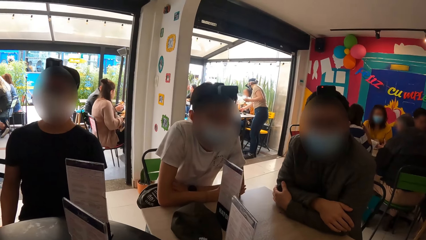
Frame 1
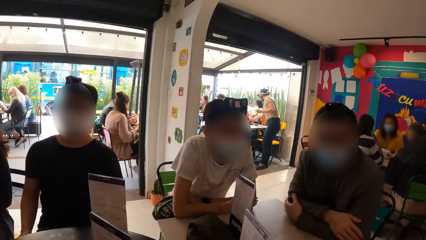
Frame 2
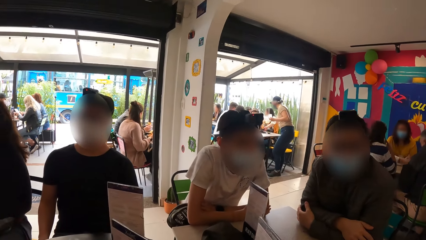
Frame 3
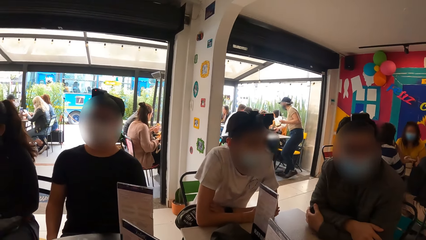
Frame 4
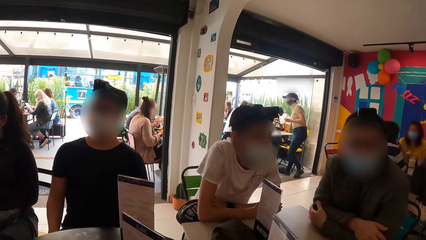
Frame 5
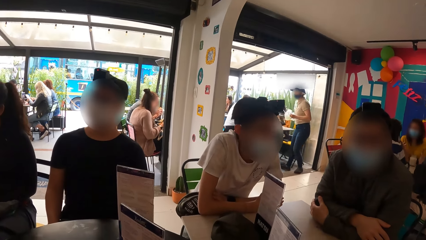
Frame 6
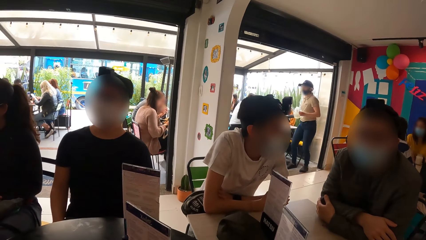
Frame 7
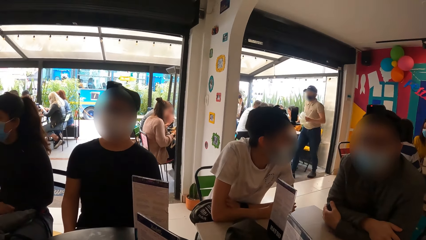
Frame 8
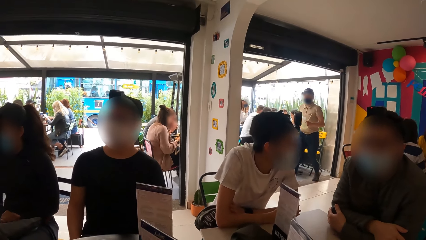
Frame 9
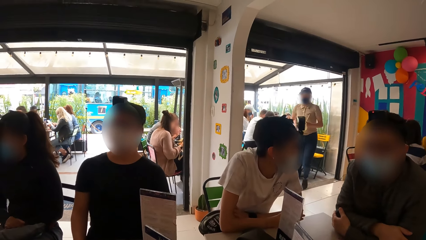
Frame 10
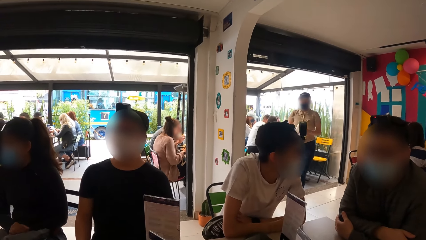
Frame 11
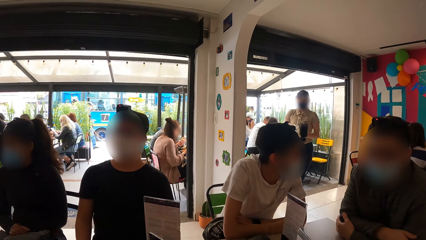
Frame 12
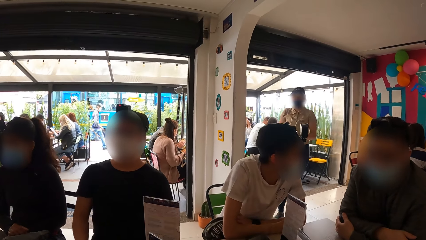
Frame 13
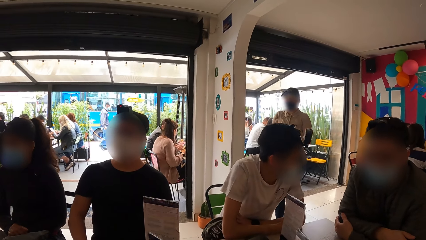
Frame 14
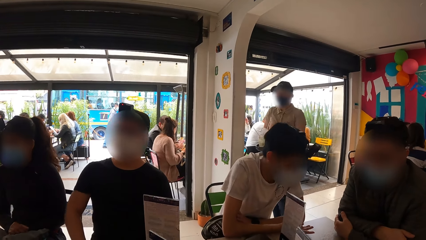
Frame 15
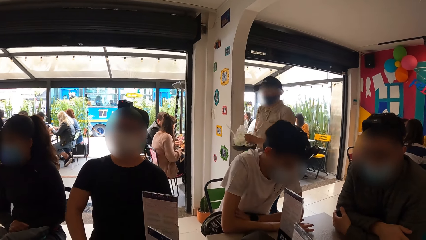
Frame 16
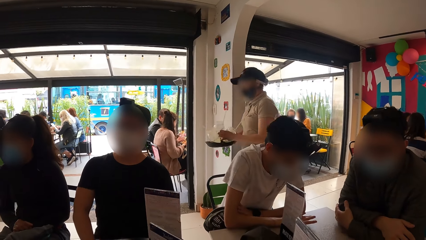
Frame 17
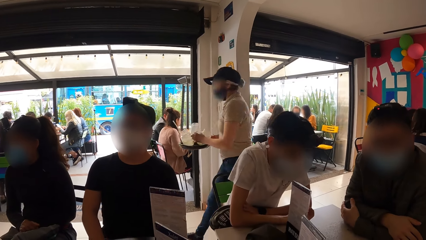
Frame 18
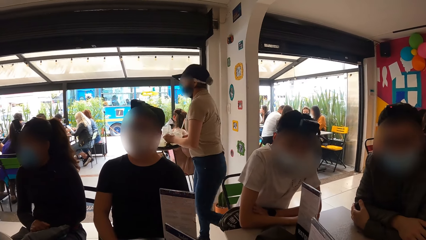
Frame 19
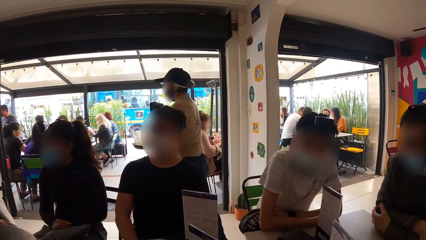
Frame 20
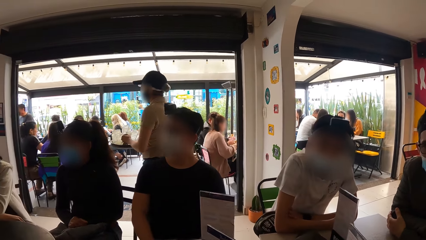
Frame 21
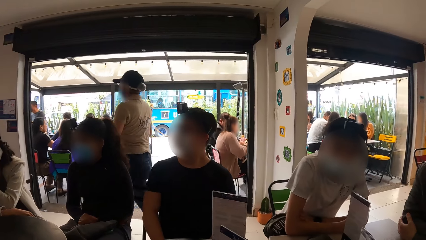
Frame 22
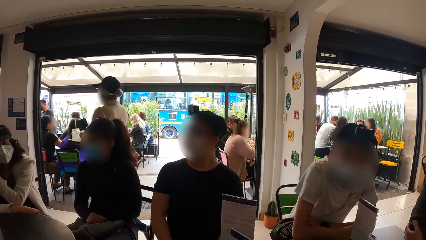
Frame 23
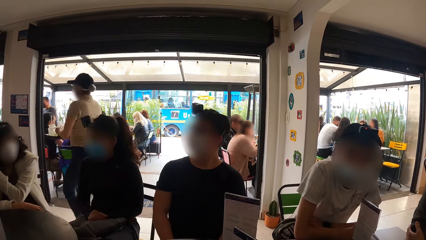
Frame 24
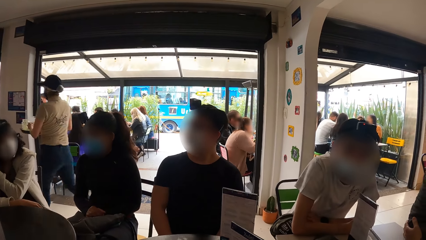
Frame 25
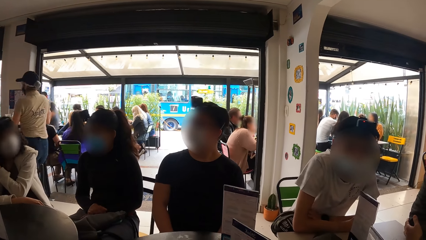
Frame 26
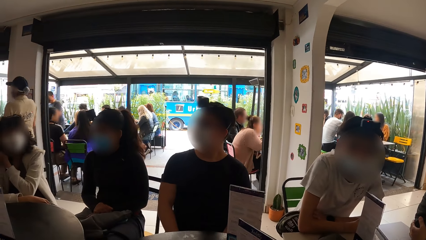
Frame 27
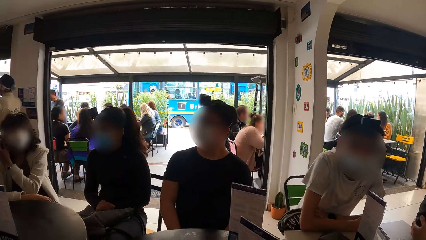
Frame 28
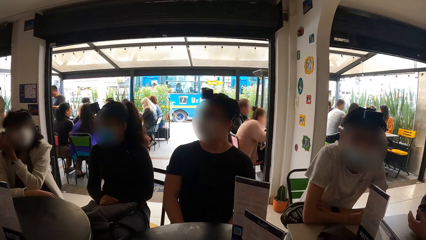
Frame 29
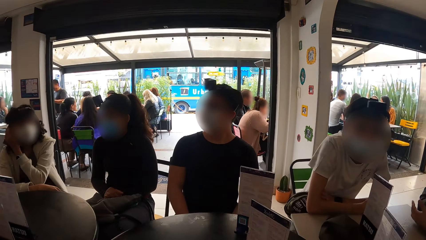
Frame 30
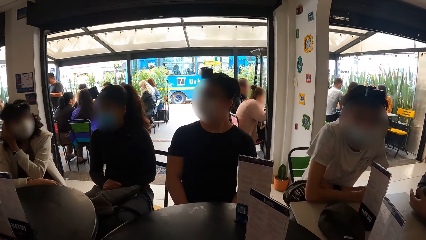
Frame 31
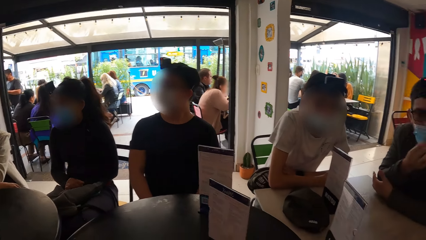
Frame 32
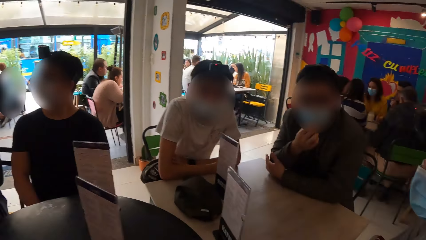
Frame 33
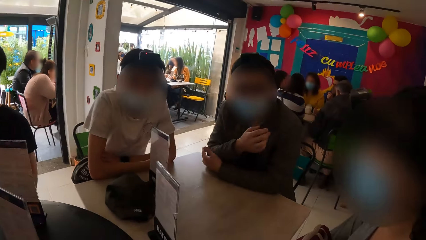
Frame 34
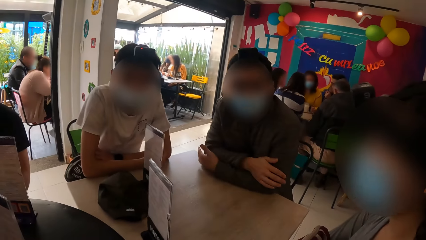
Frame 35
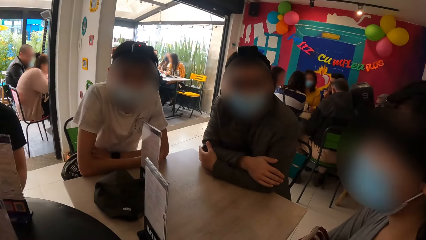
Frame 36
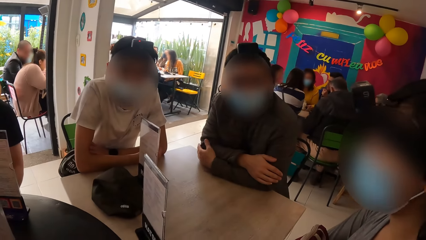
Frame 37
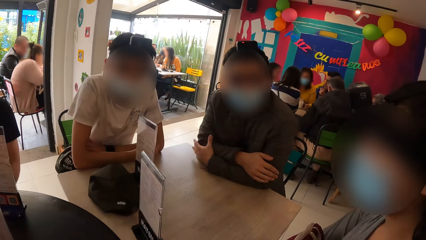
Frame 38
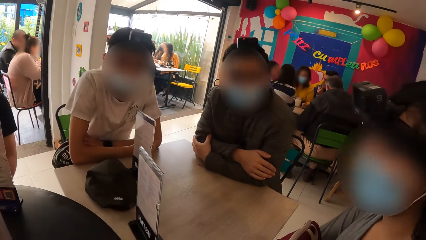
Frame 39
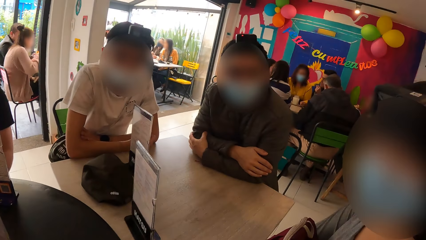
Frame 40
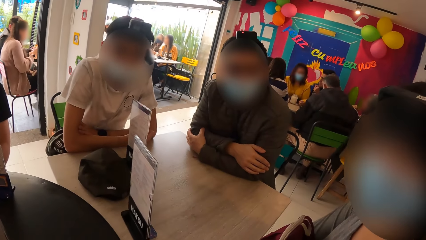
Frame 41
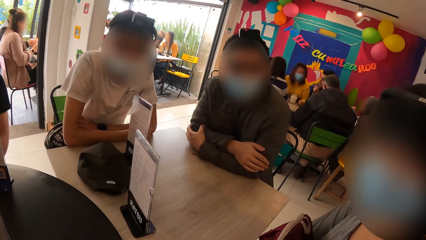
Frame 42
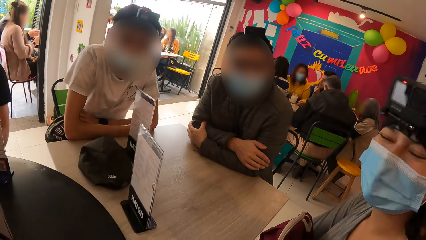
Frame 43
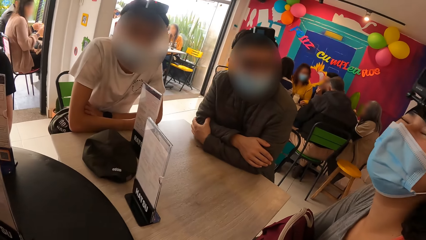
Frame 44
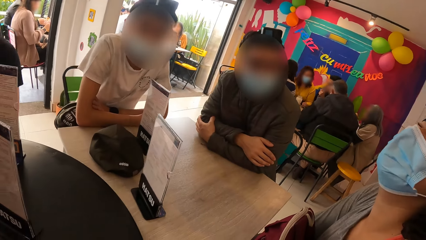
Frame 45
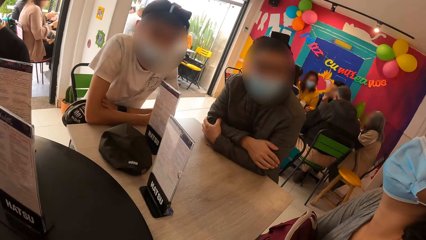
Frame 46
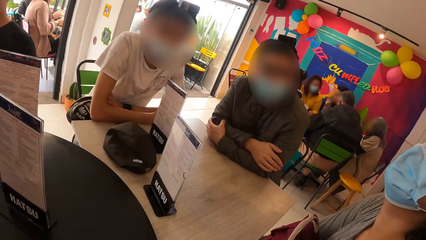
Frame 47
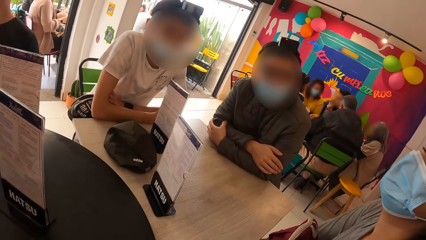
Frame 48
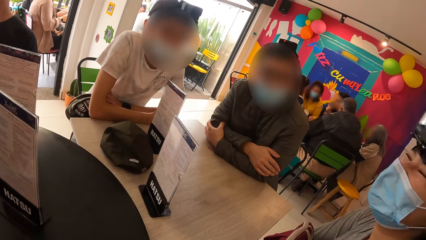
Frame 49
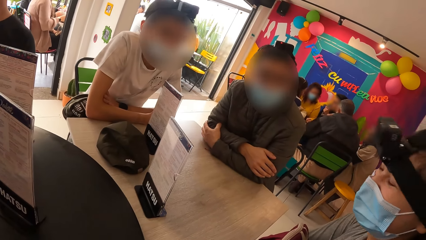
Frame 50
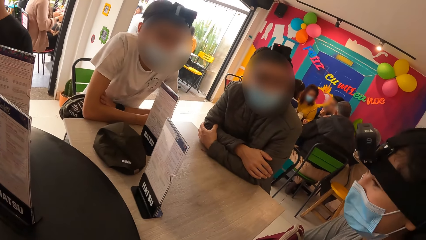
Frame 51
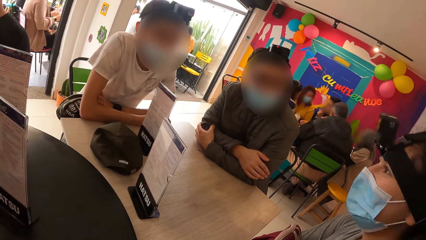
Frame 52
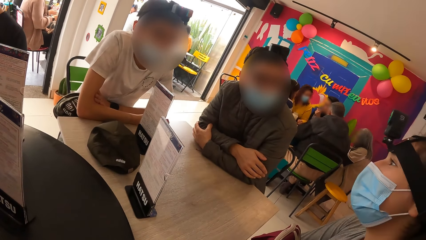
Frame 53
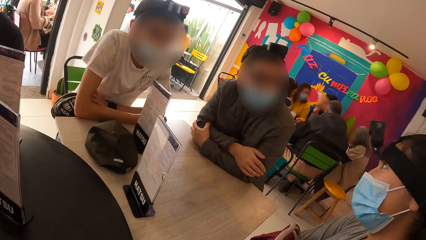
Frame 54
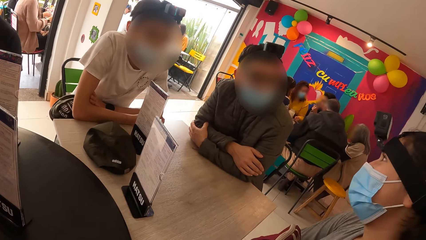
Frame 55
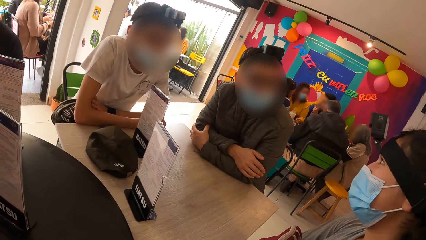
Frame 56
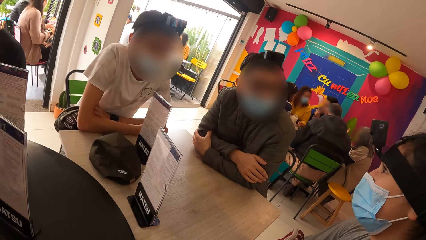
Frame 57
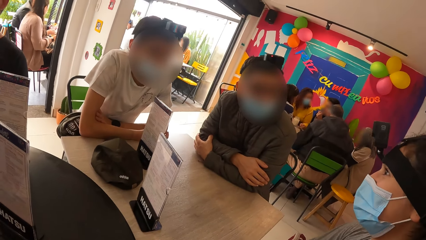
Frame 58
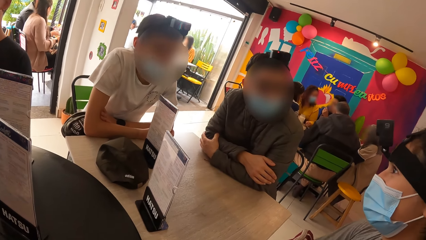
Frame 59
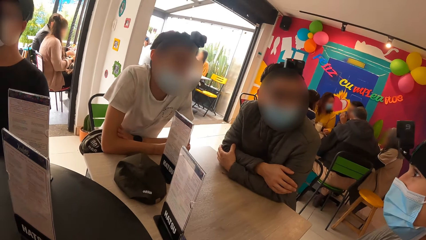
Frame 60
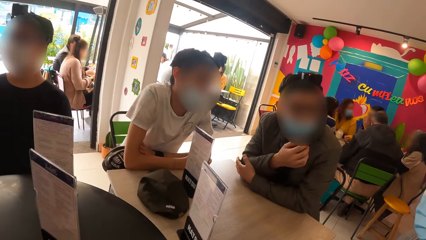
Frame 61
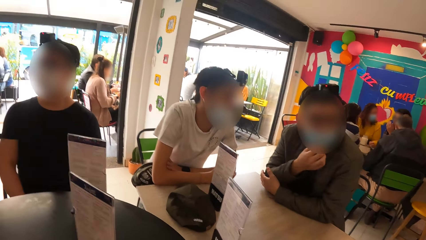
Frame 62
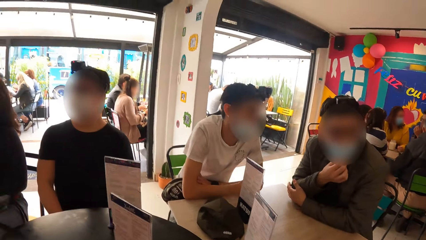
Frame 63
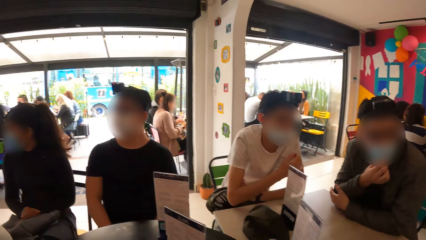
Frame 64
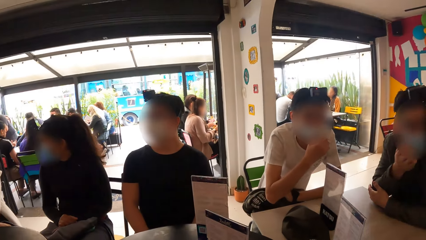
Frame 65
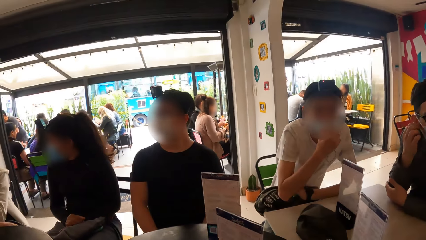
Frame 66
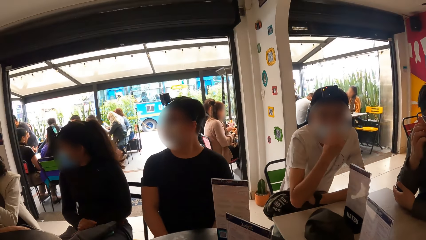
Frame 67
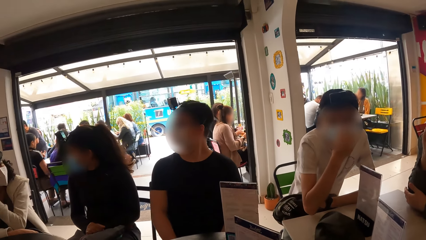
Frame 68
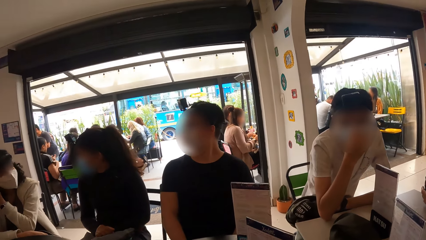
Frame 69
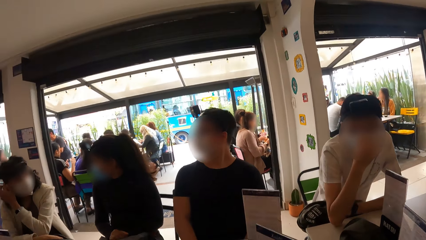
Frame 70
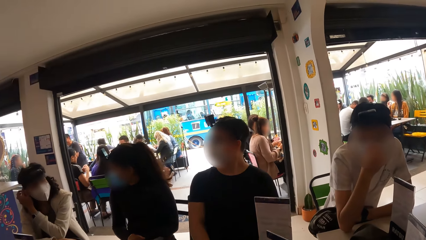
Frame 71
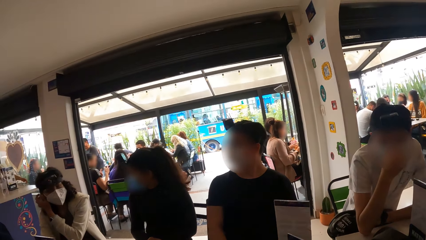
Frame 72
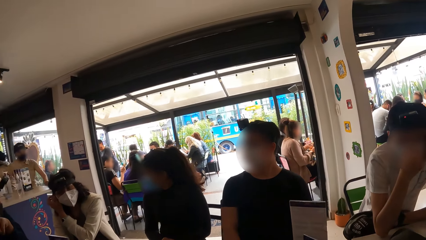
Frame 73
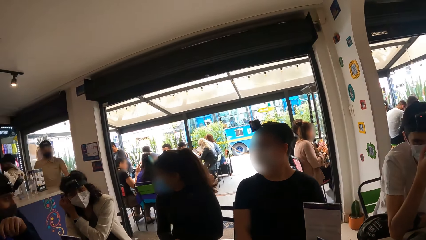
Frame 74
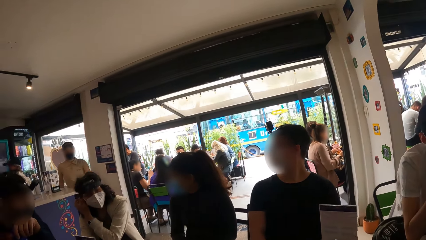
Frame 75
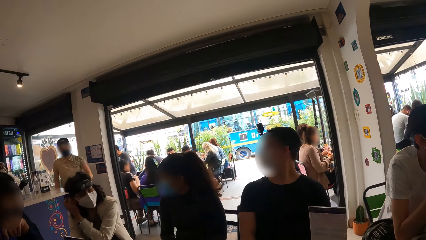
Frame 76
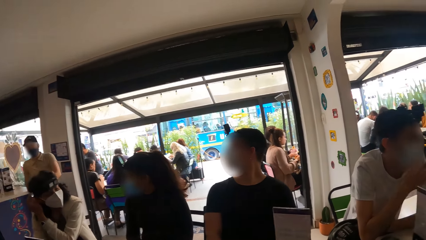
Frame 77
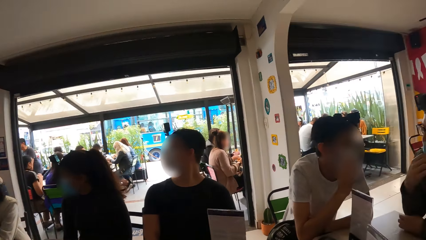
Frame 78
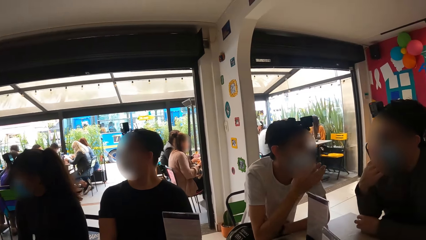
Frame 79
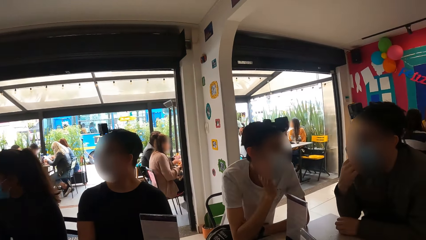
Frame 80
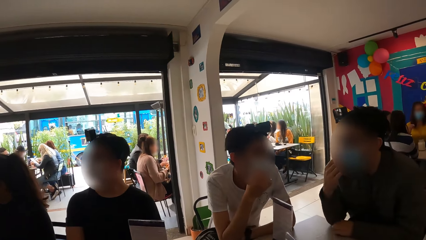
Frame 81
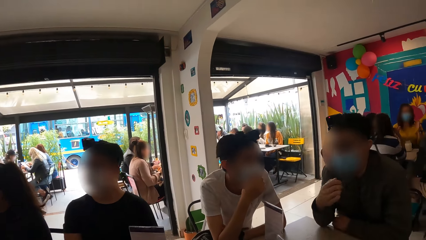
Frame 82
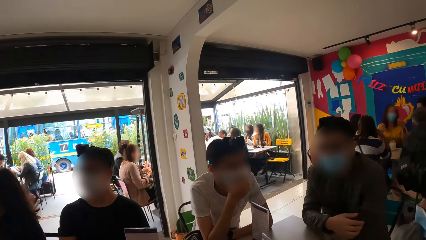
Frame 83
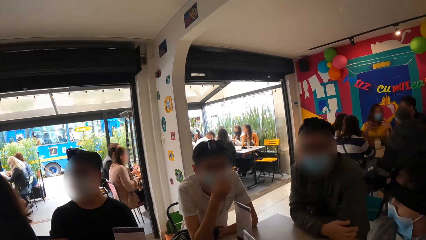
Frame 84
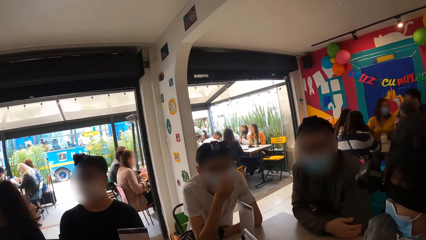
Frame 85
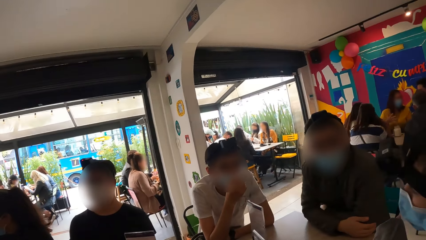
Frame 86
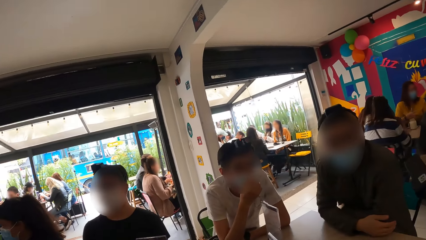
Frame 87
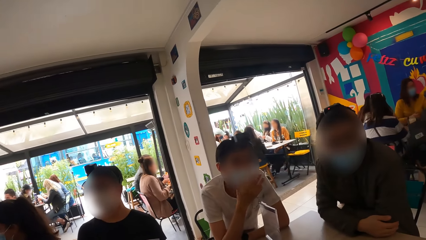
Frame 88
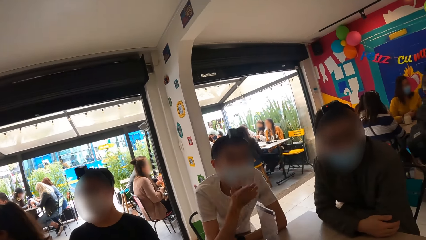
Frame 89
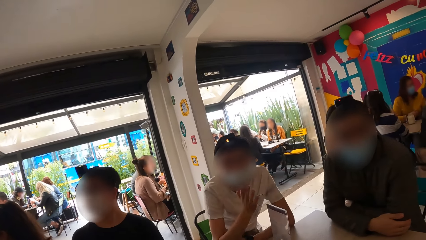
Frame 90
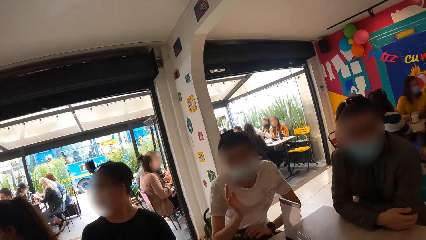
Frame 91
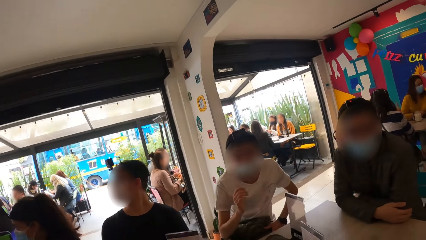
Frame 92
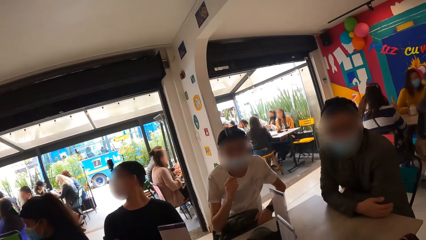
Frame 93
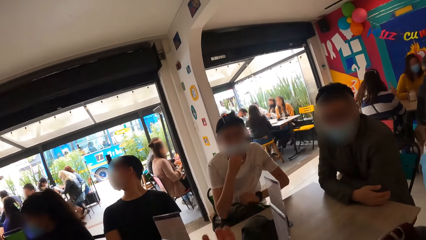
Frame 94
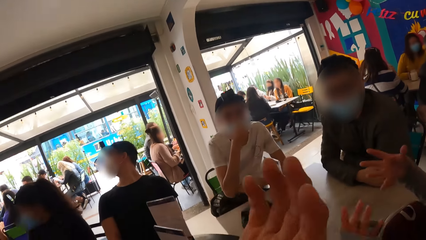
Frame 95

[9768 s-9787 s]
The woman walks towards a serving point. Another woman touches her head with her left hand. A man fixes his face mask. Another man fixes his face mask. The second woman converses with another woman. The other man interacts with the camera wearer, a person and the first man.
